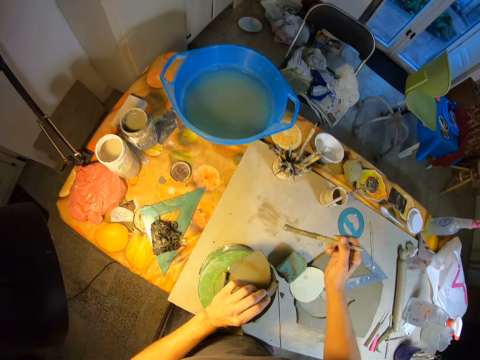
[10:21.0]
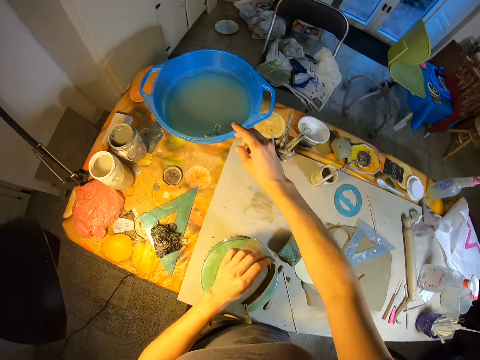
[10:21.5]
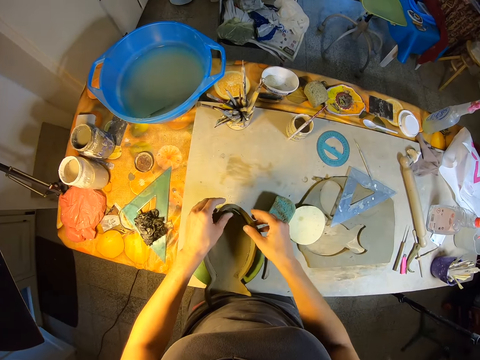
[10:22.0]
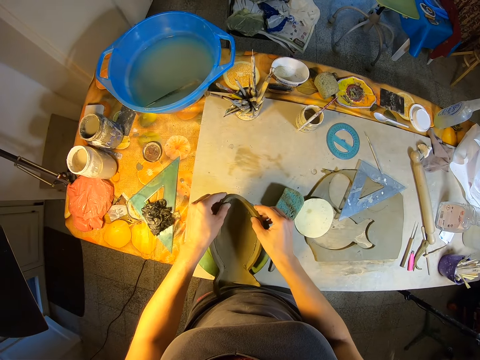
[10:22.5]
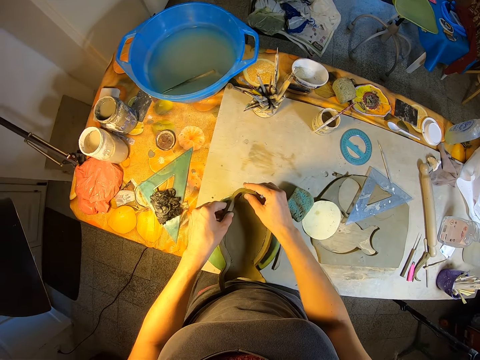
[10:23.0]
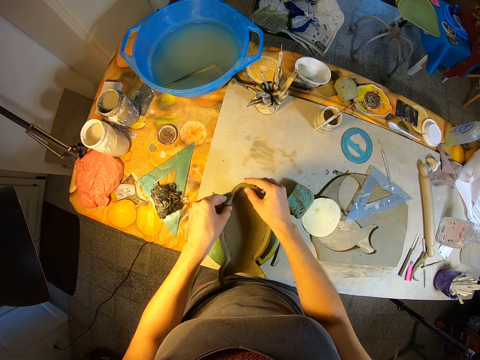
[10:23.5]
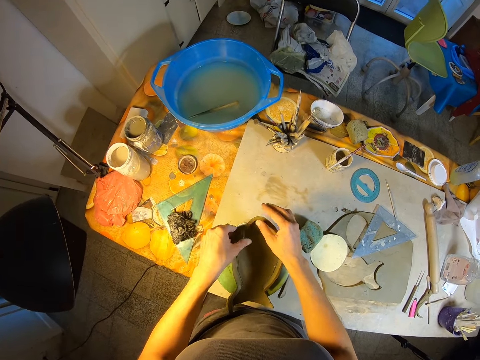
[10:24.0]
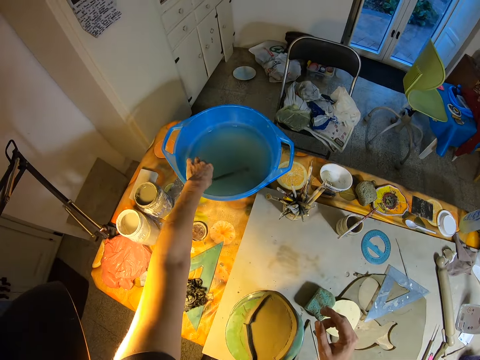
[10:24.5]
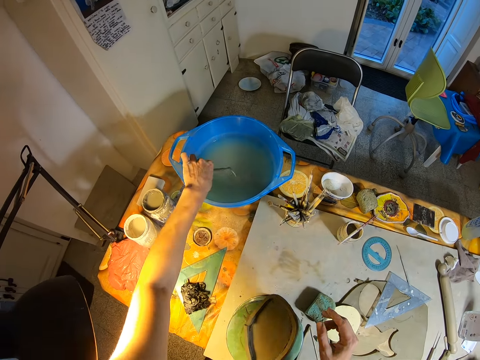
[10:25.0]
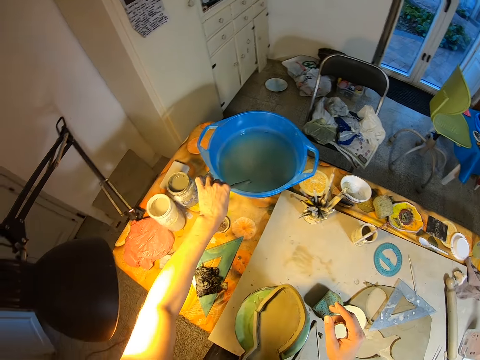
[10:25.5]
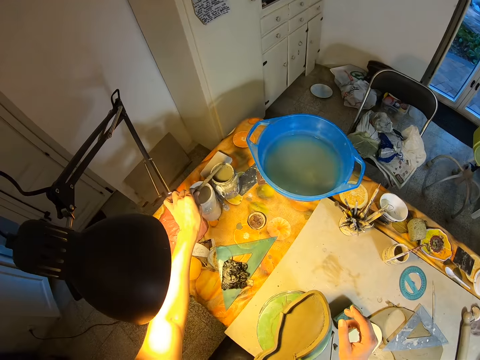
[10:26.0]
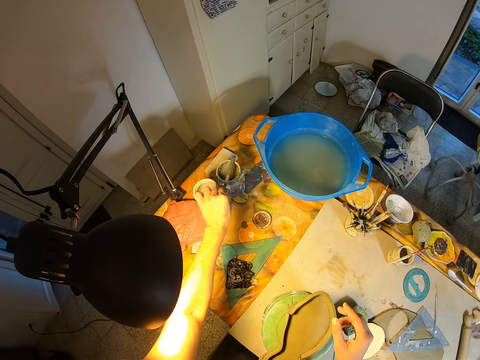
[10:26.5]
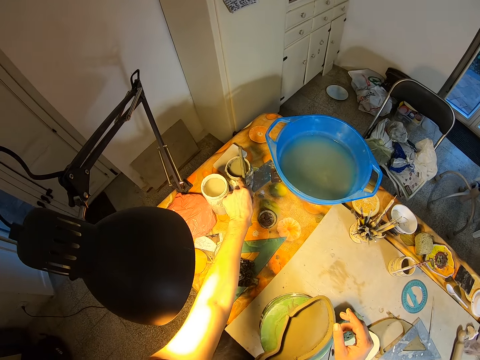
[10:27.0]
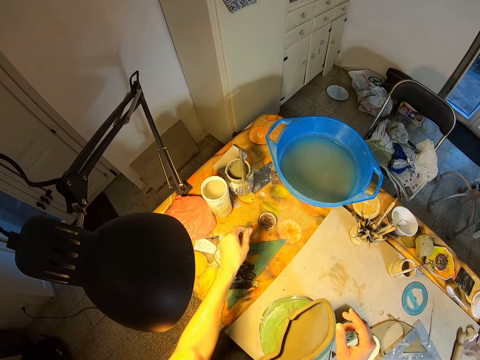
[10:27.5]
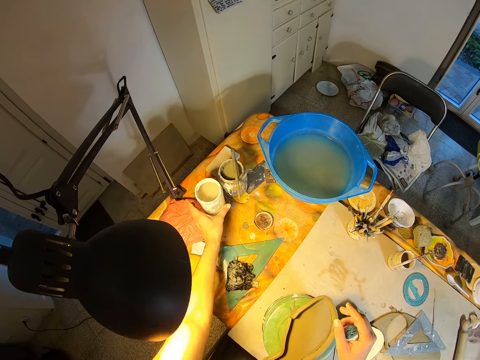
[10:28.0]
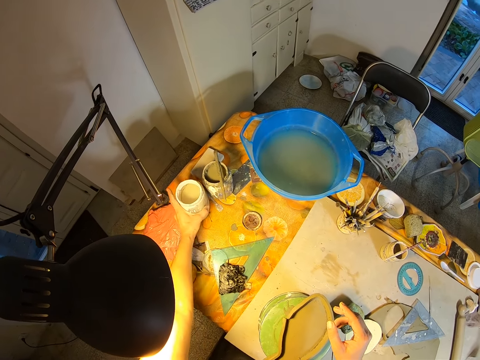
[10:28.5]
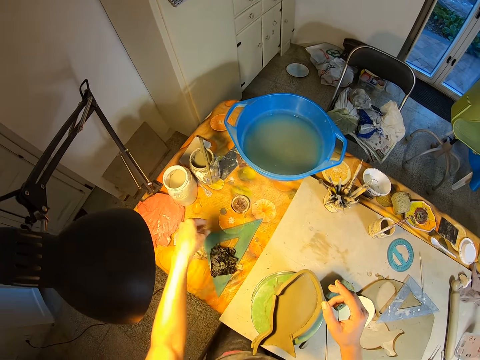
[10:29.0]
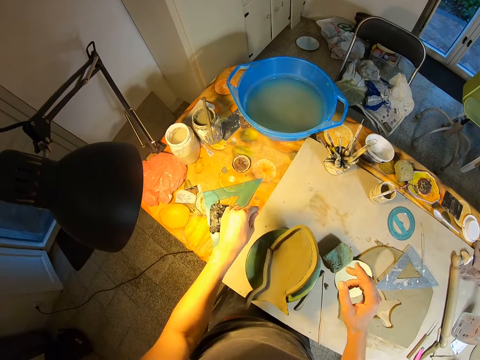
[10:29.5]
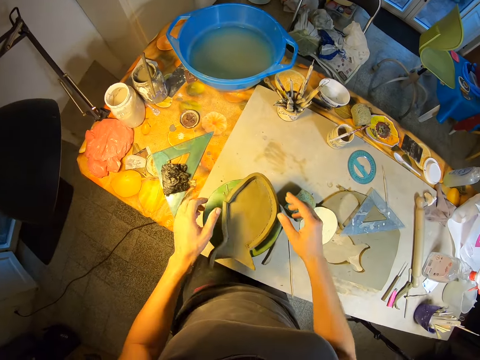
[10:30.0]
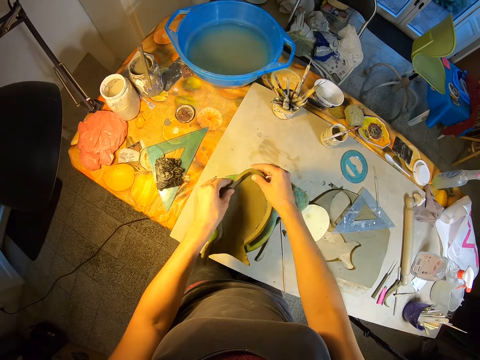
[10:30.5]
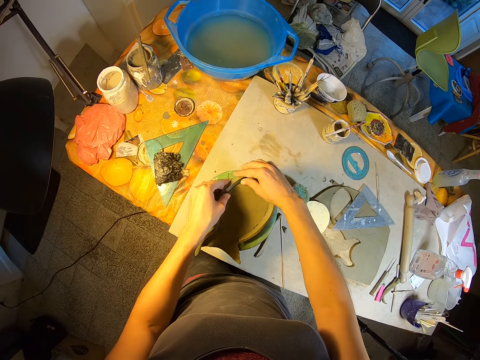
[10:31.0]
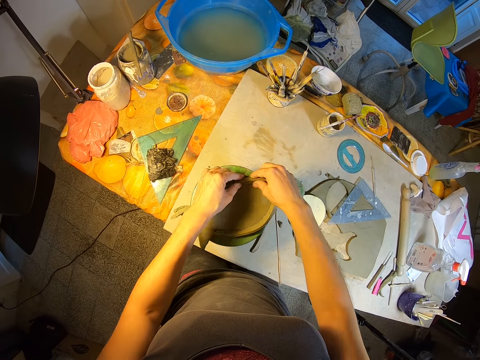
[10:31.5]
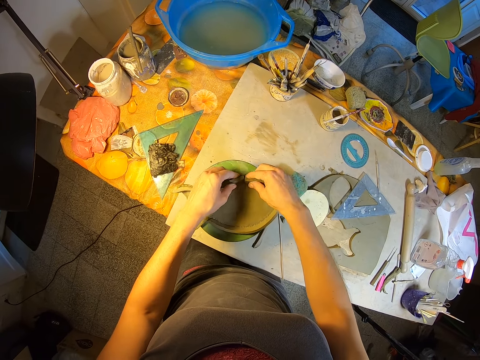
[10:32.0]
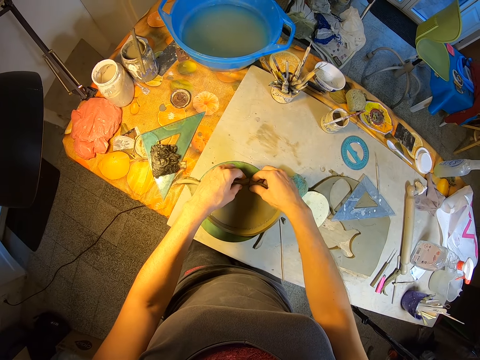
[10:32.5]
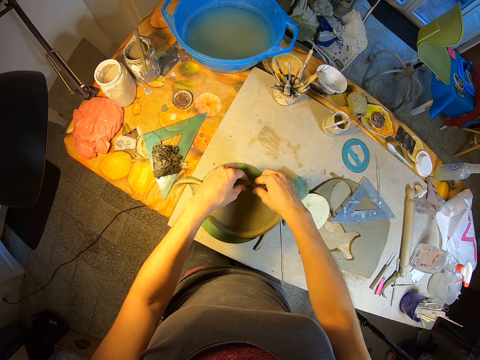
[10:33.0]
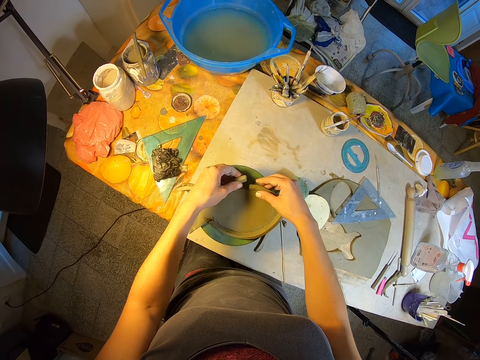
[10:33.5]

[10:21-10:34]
The camera wearer drops the brush into the bowl of water on the table with his right hand. He attaches the edge of the paper craft to the paper craft with both hands. He picks the brush from the bowl of water on the table with his left hand. He places the brush on the glue container on the table with his left hand. He adjusts a container on the table with his left hand. He presses the edge of the paper craft on the table with his two hands.

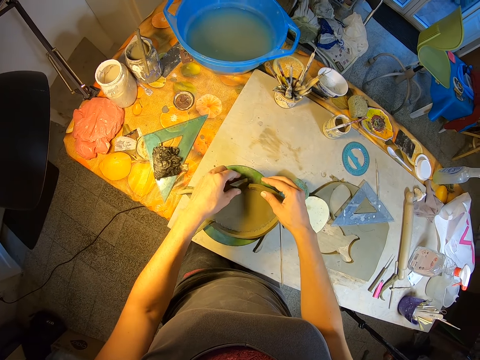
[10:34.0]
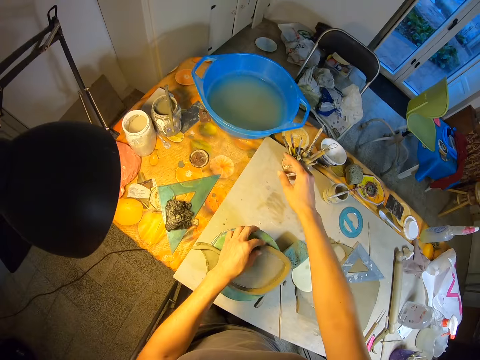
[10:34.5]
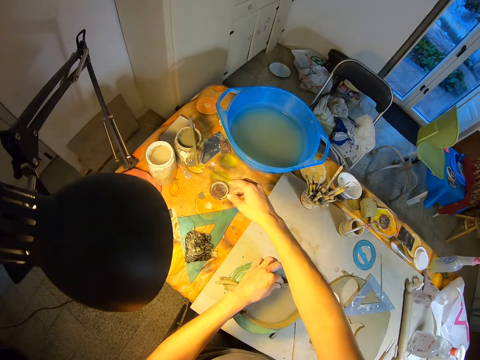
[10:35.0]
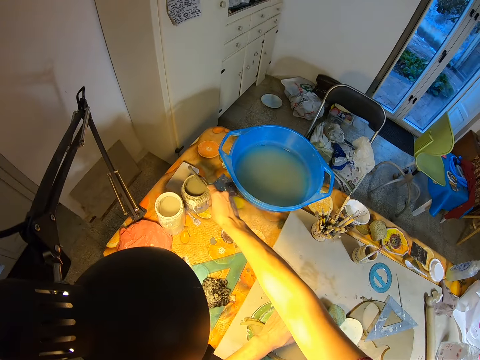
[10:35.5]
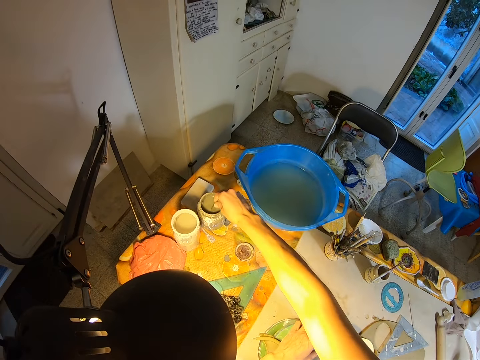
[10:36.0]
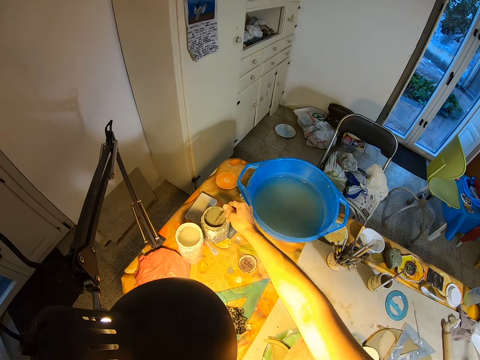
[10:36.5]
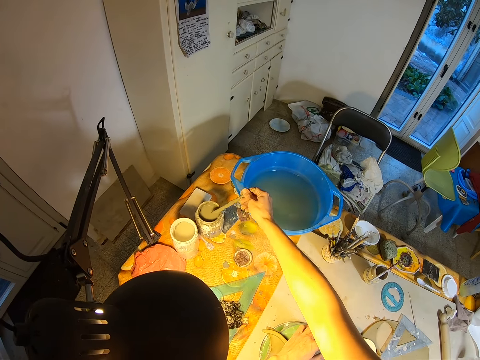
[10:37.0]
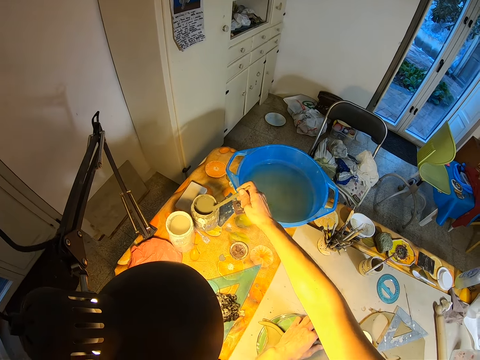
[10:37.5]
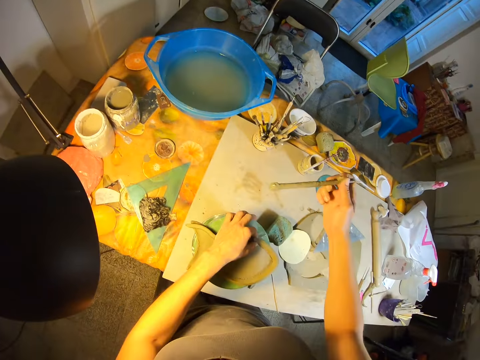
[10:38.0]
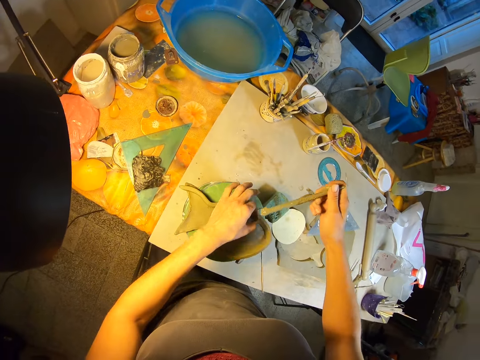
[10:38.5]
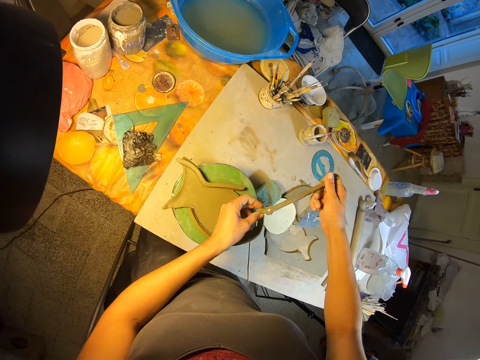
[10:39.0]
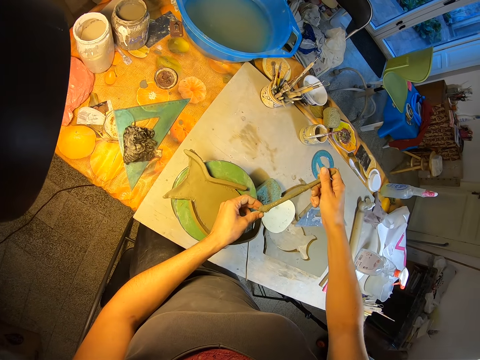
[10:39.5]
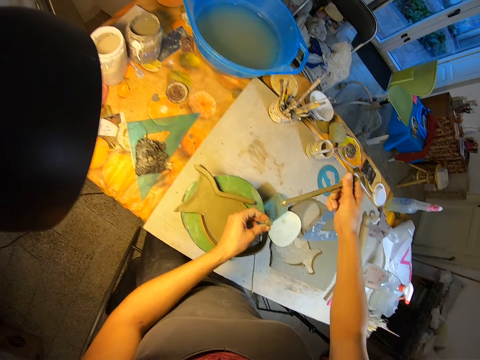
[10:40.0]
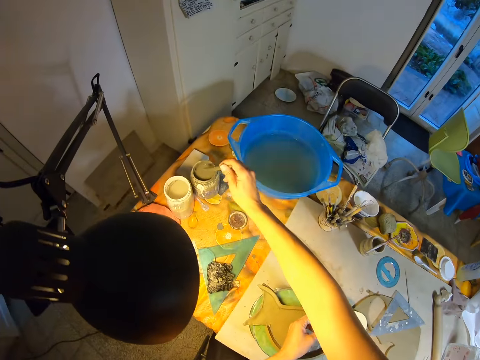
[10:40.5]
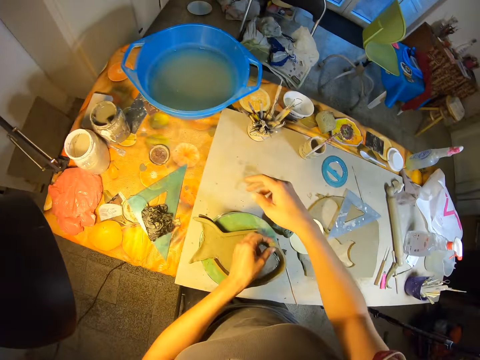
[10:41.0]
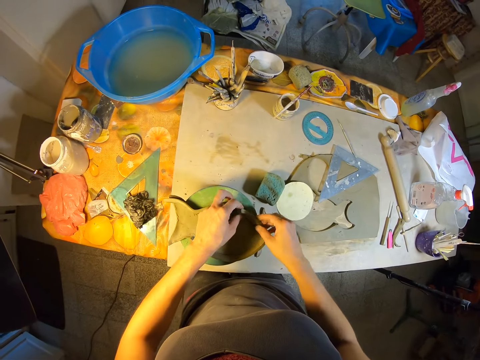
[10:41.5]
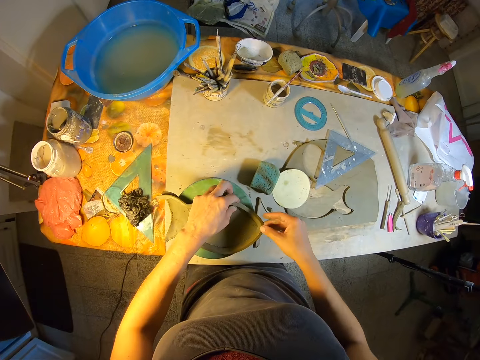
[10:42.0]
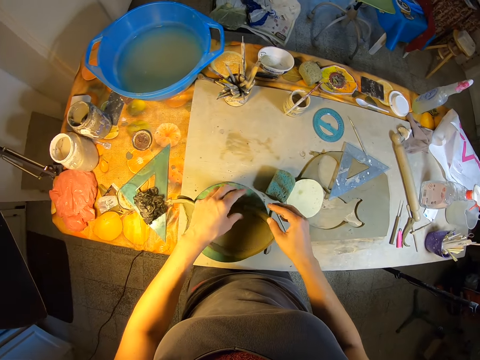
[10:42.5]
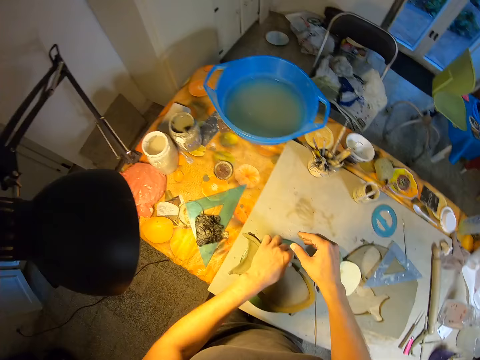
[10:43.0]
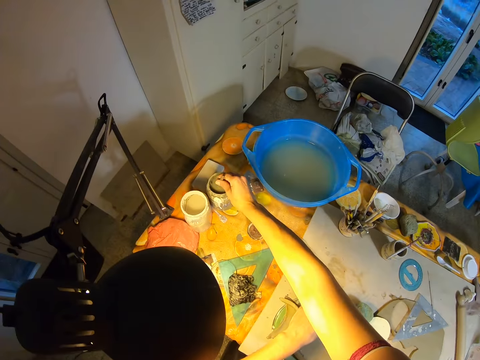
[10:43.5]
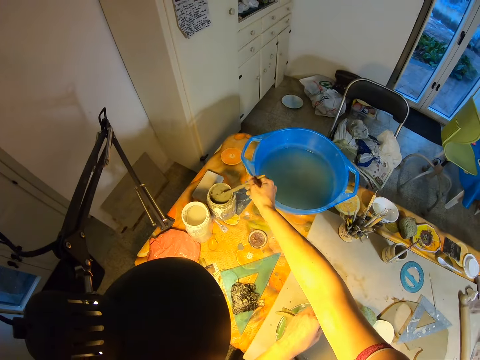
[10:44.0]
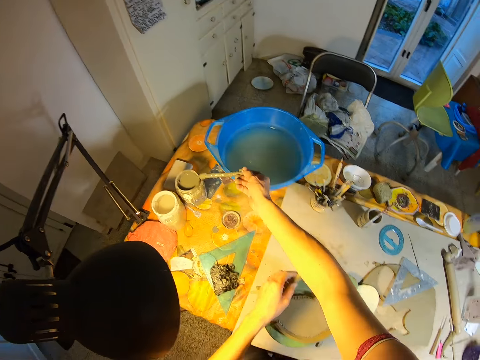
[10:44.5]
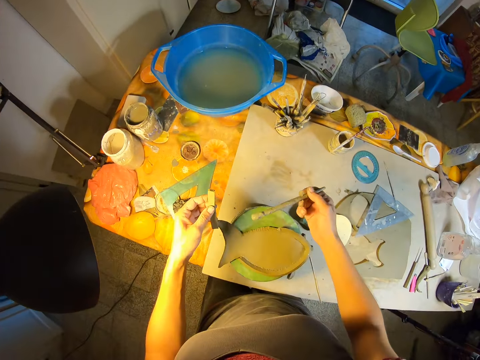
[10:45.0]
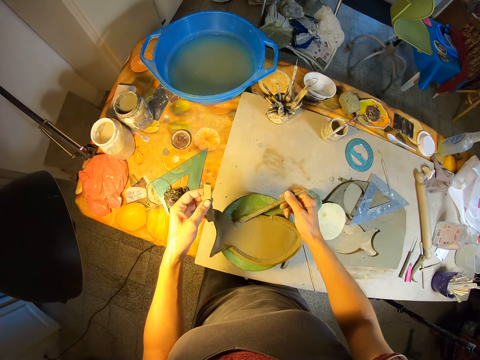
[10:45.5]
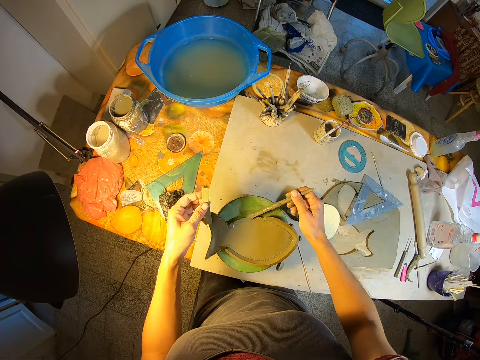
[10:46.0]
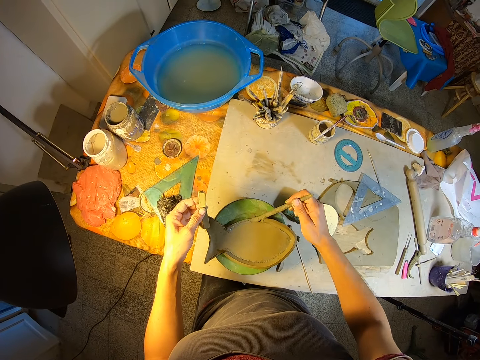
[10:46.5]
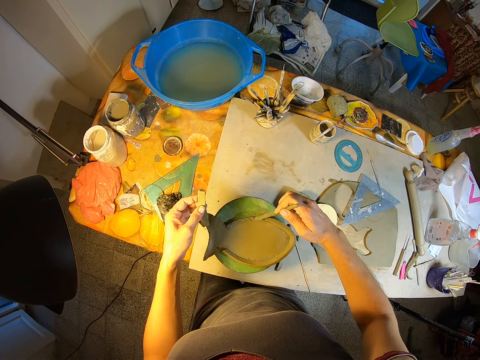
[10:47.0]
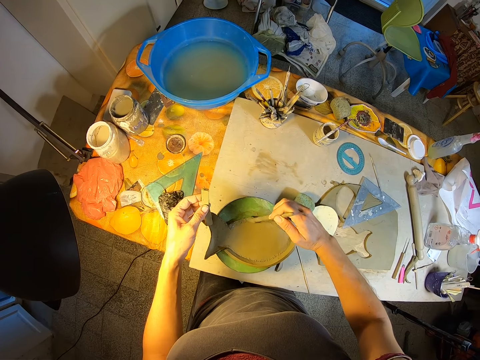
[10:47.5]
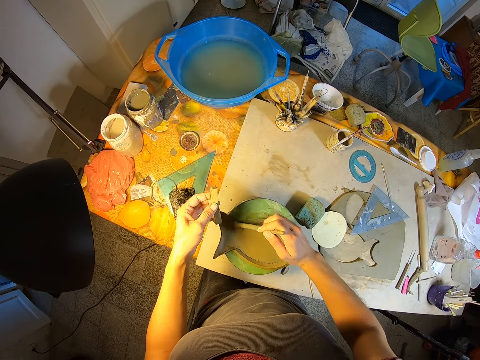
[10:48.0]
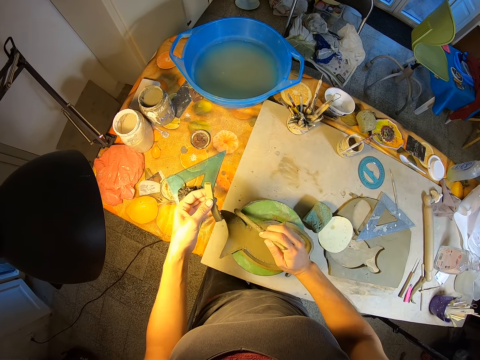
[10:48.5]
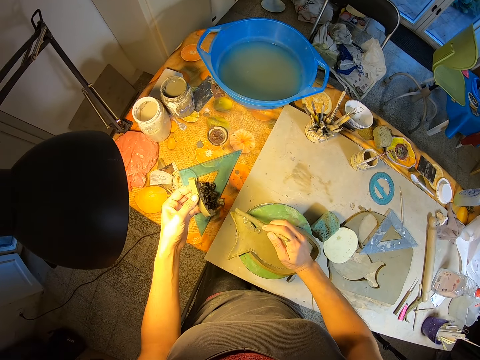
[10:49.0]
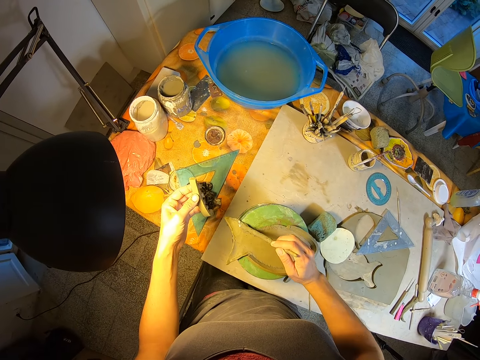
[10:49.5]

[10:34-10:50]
The camera wearer takes the brush from the top of the glue container with his right hand. He takes glue from the glue container with the brush in his right hand. He applies the glue on the paper craft with the brush in his right hand. He drops the brush in the glue container on the table with his right hand. He presses the edge of the paper craft on the workholder with his two hands. He takes glue from the glue container with the brush in his right hand. He applies the glue on the paper craft with the brush in his right hand.
